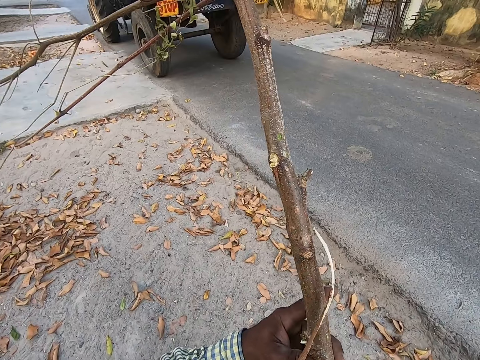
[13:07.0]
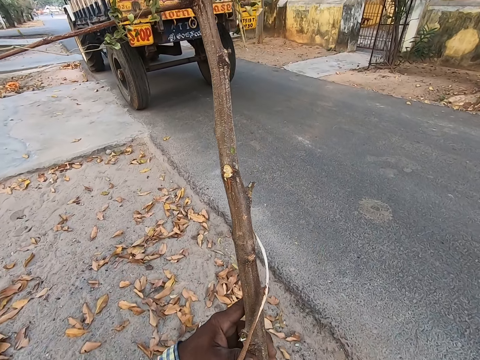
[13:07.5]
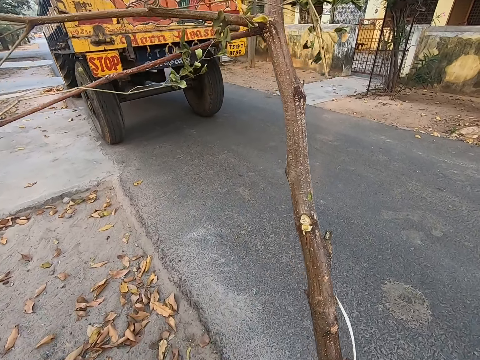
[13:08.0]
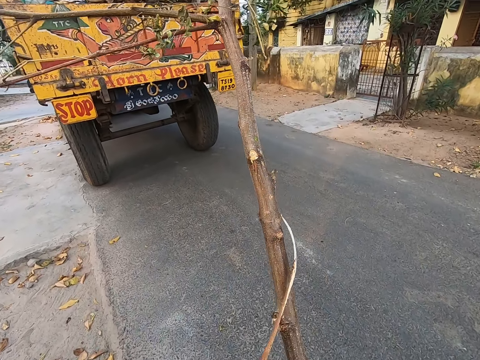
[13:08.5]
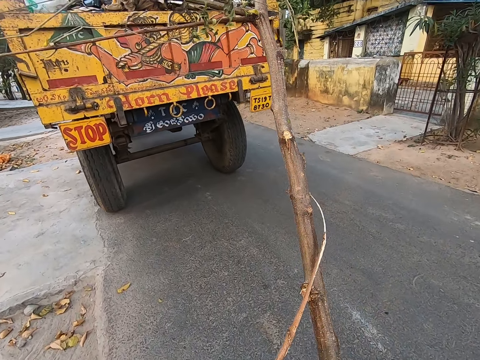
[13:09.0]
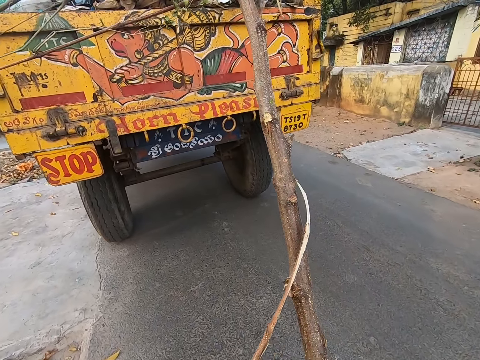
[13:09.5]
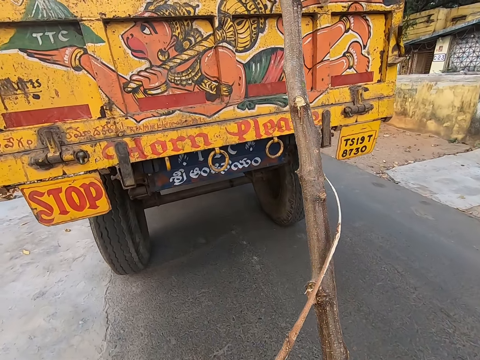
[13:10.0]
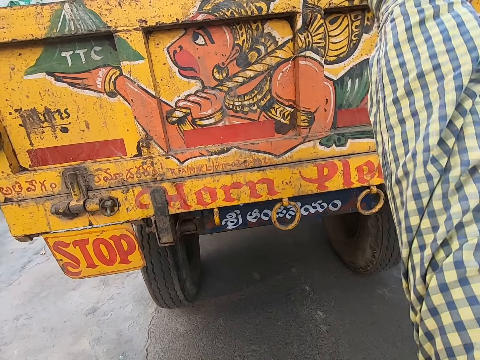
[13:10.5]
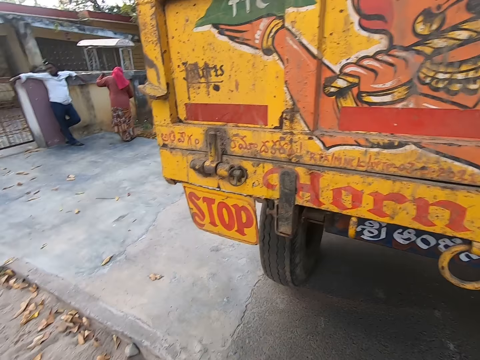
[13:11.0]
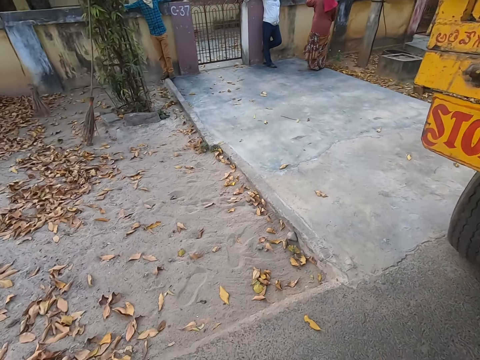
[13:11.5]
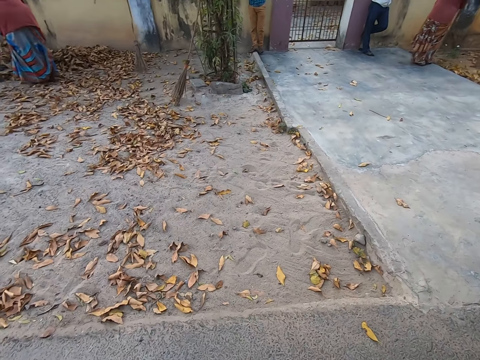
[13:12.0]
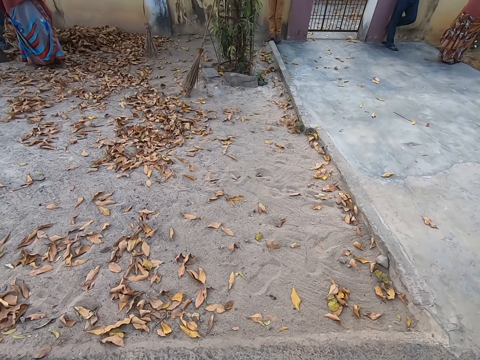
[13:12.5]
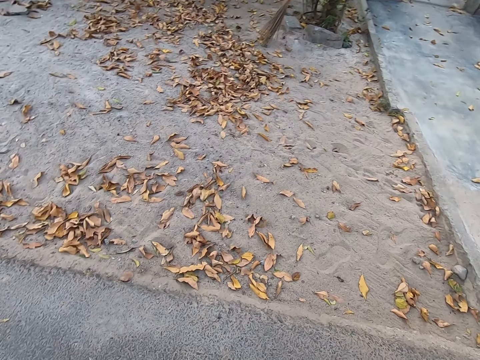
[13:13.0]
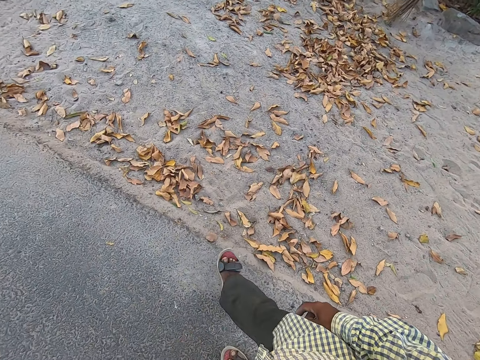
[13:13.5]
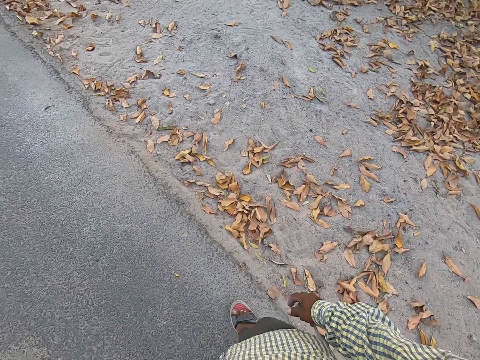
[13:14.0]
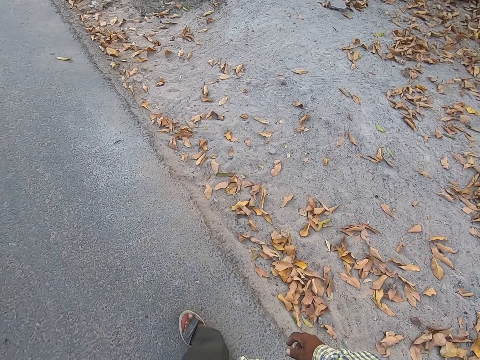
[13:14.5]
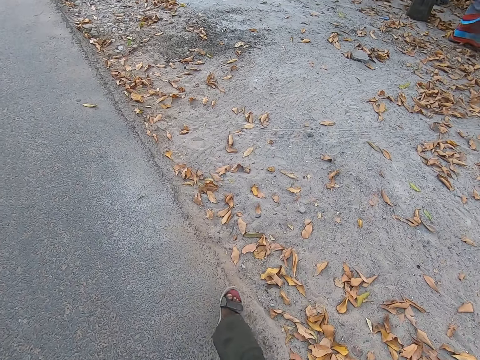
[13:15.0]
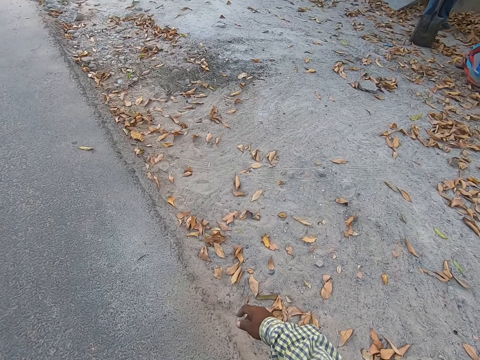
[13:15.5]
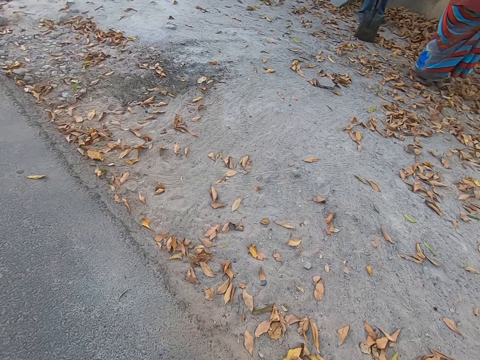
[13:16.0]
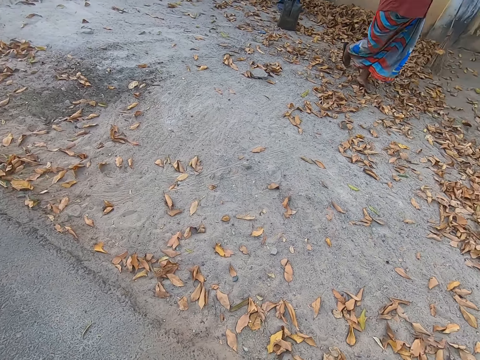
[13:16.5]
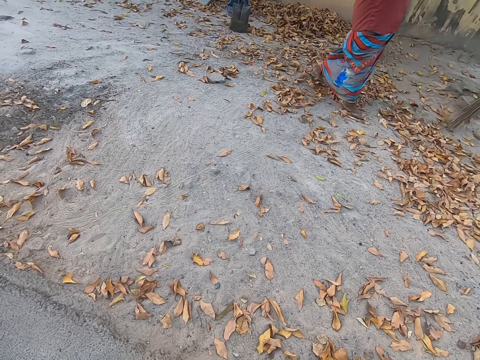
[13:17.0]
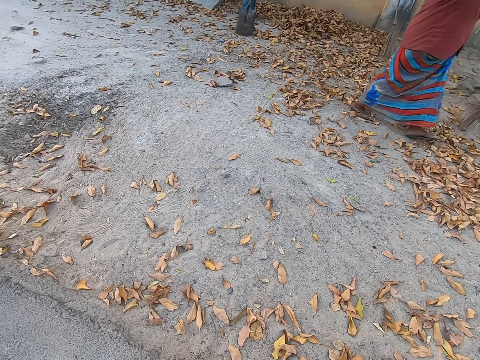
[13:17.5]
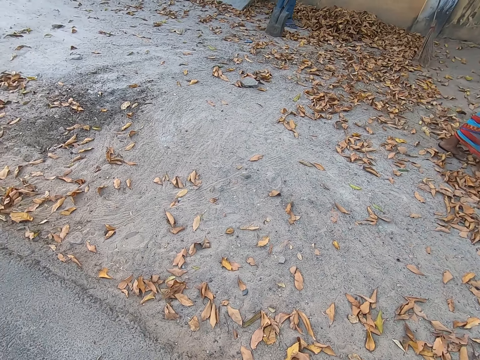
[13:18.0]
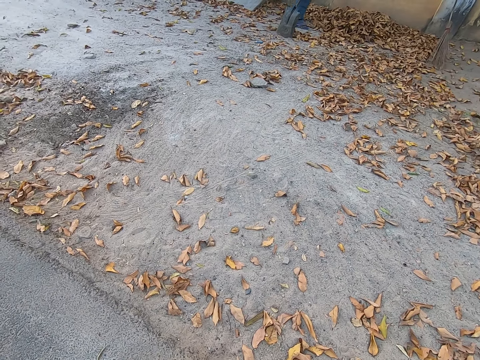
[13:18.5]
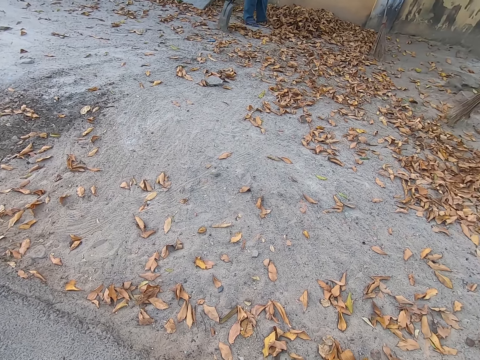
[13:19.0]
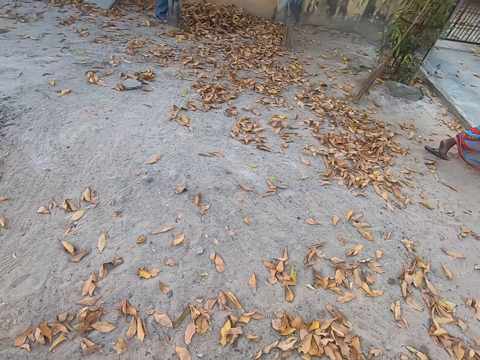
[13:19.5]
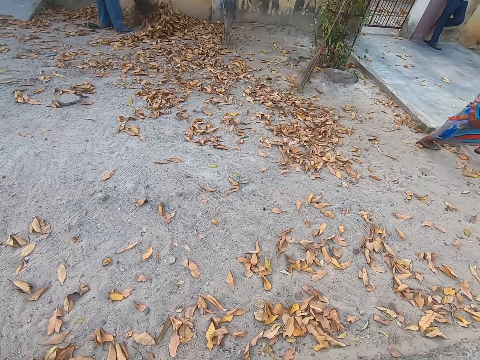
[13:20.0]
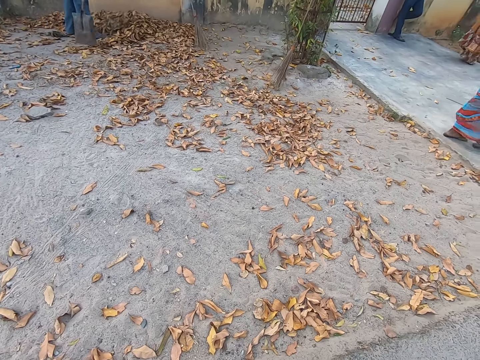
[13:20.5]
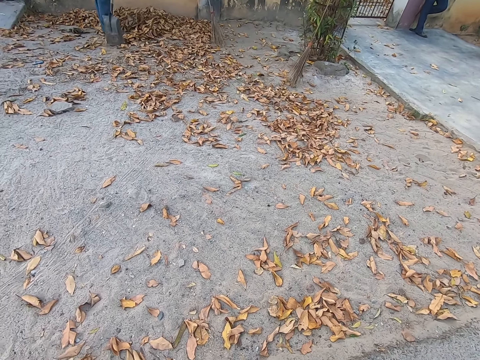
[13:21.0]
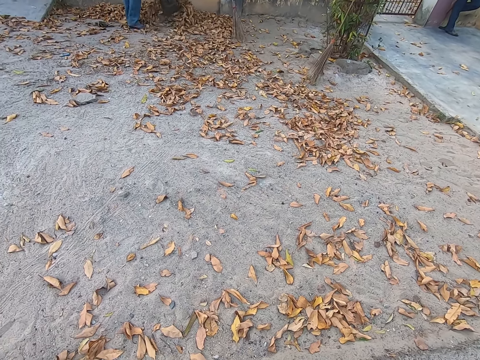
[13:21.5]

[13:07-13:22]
The camera wearer holds the tree branch with both hands. He walks towards the truck with the tree branch in both hands. He walks around and interacts with a person. He throws the tree branch in his right hand into the trunk of the truck. A man converses with the group of people by the roadside. The camera wearer walks on the road from the truck. He looks around. Another person walks around. Another man packs some dry leaves from the ground with the shovel in both hands.

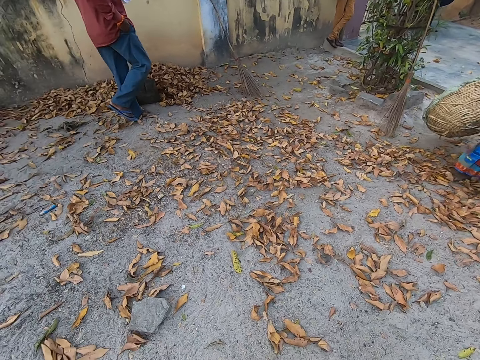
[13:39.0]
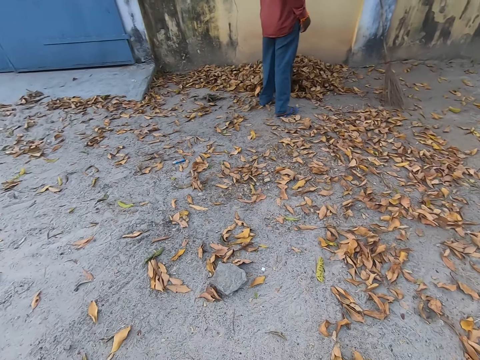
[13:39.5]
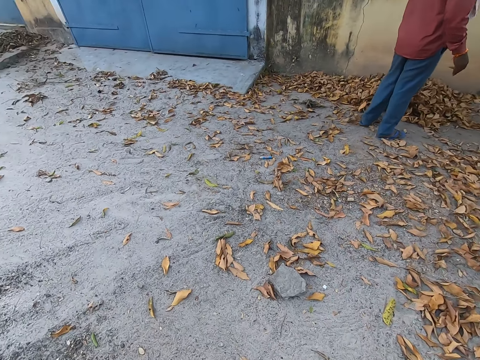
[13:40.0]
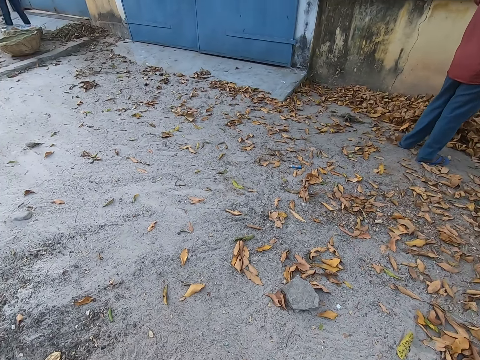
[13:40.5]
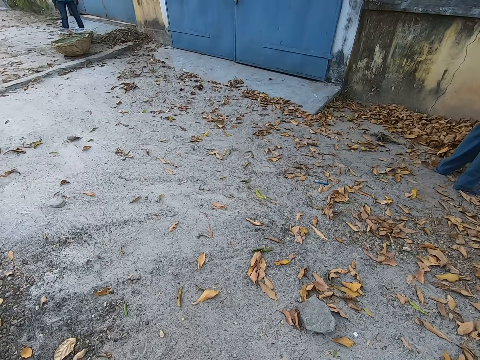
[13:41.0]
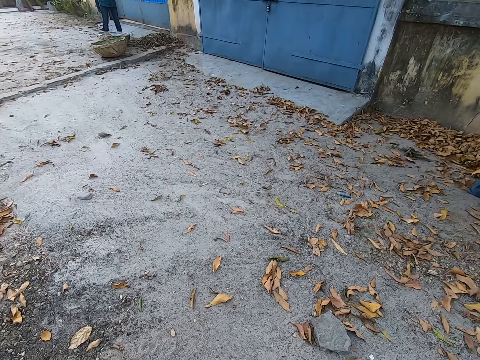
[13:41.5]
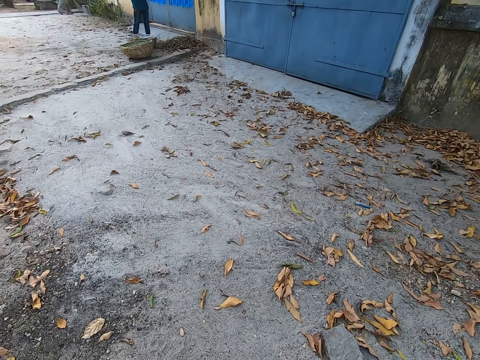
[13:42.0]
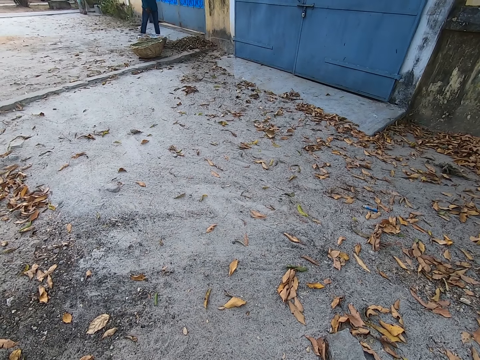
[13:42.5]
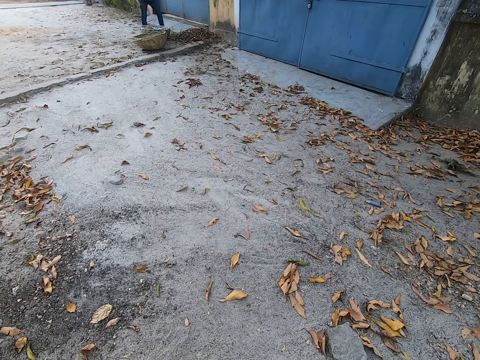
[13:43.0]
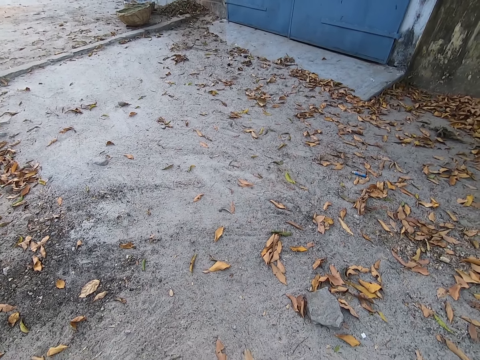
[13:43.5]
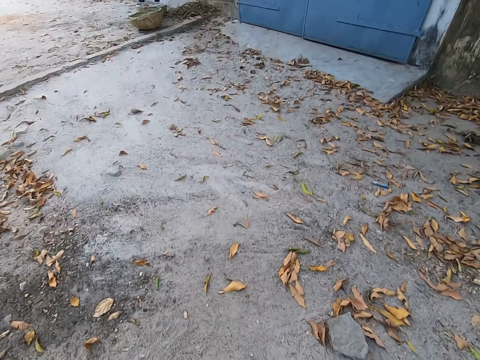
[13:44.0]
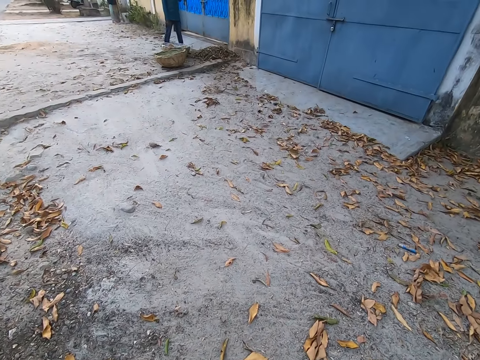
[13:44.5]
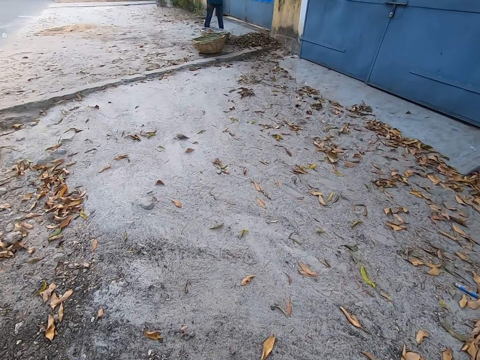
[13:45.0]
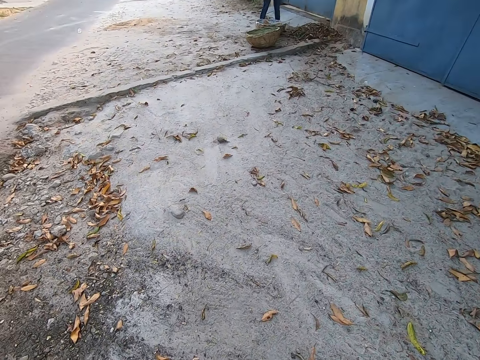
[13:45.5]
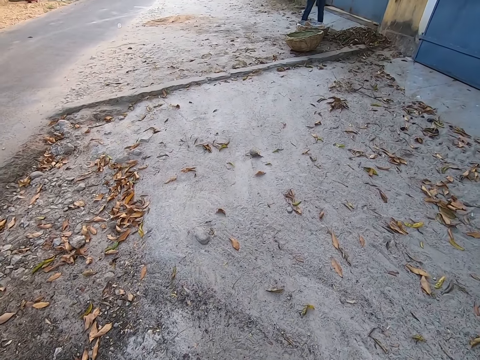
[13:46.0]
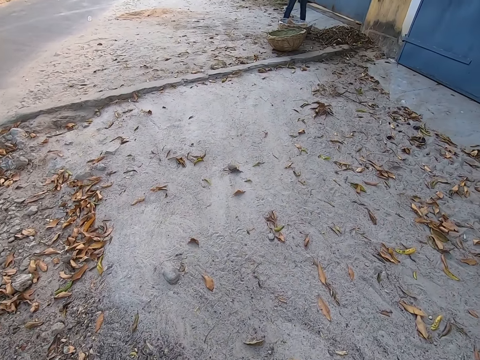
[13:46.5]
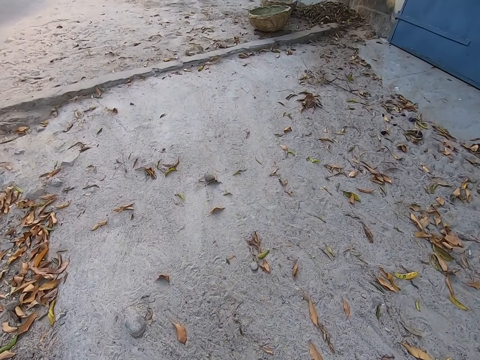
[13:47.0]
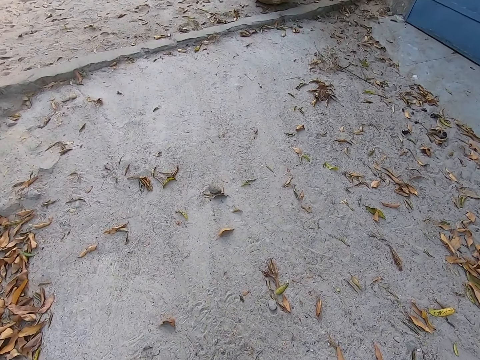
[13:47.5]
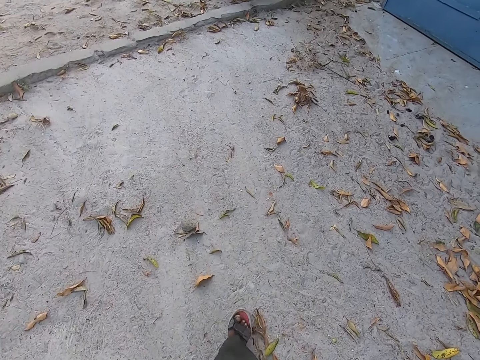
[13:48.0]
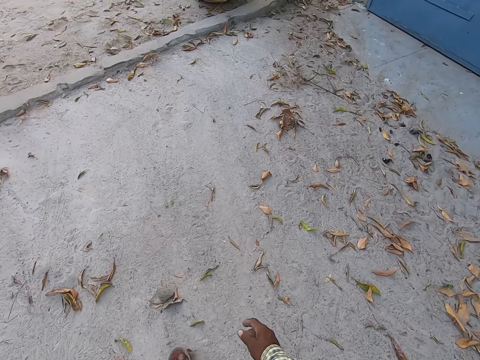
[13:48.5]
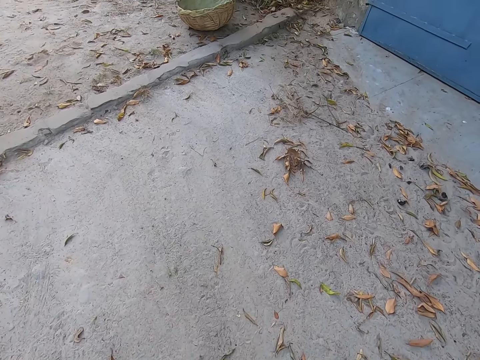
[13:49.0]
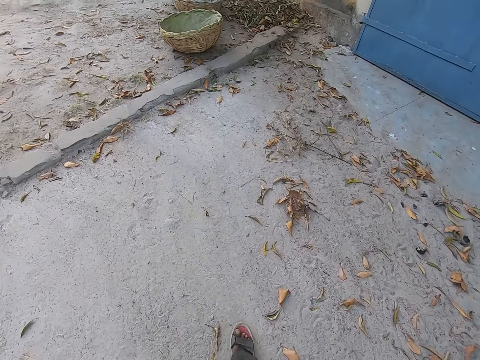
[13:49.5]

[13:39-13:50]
The camera wearer converses with the group of people on the road. They walk towards the man on the path.
